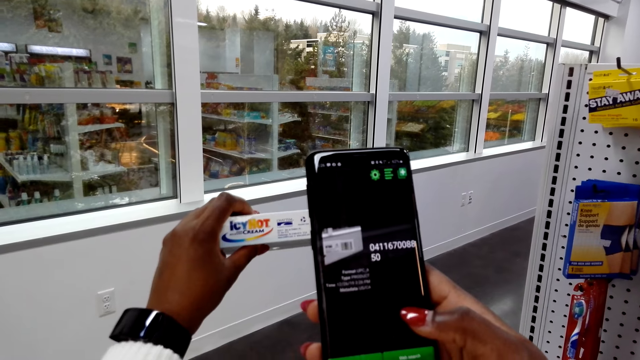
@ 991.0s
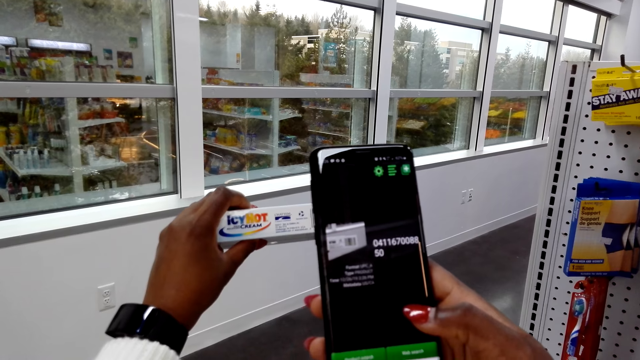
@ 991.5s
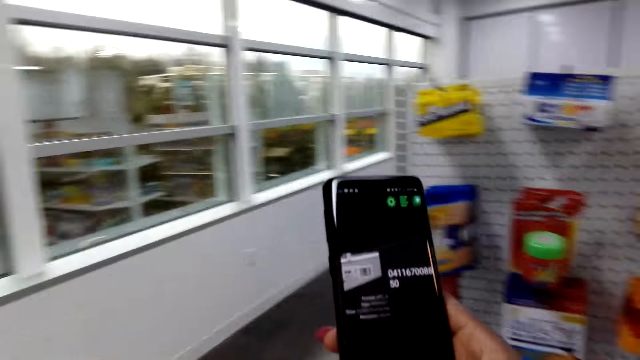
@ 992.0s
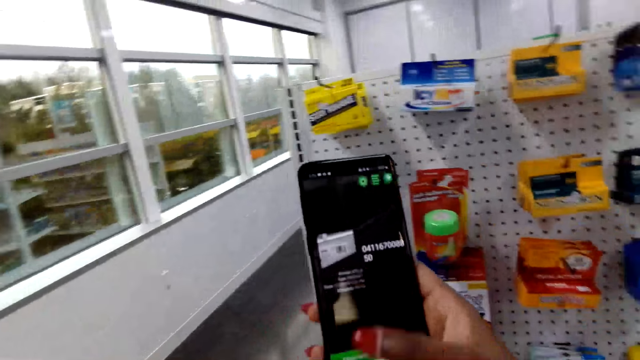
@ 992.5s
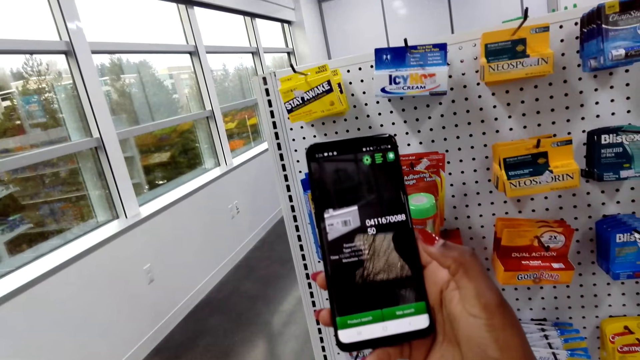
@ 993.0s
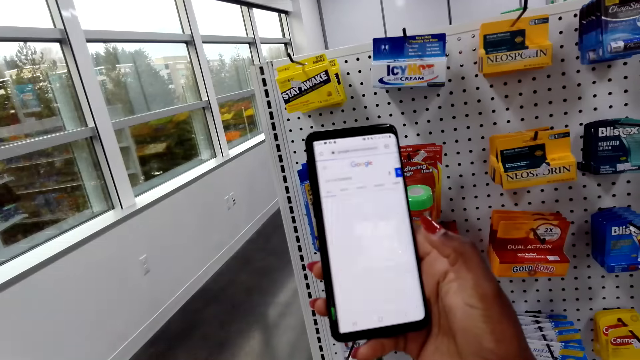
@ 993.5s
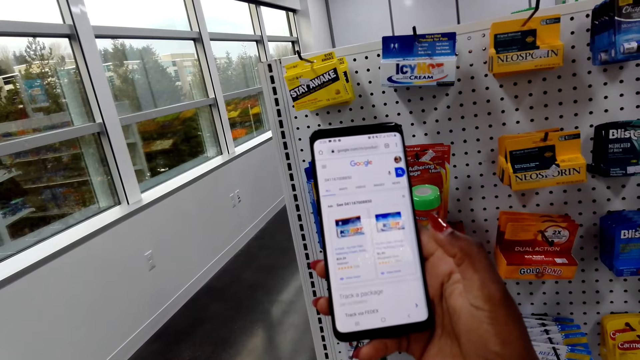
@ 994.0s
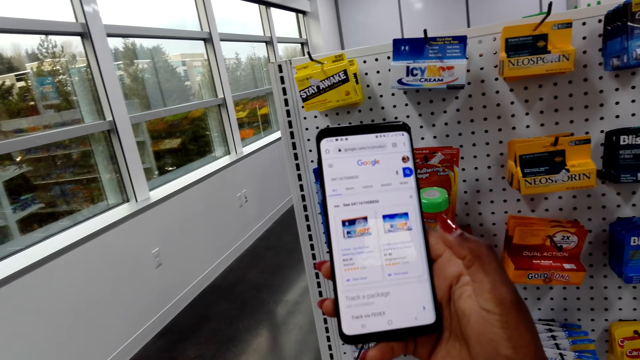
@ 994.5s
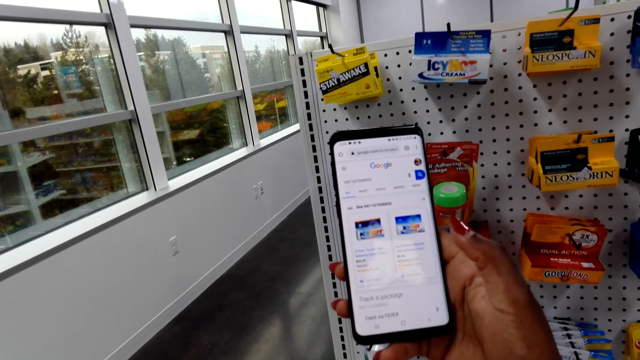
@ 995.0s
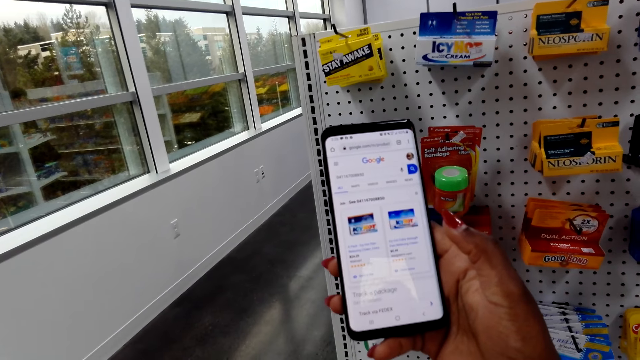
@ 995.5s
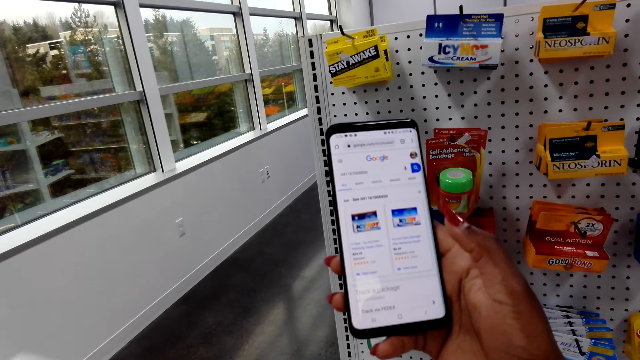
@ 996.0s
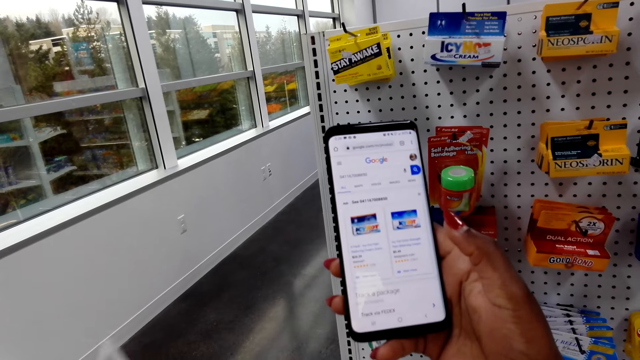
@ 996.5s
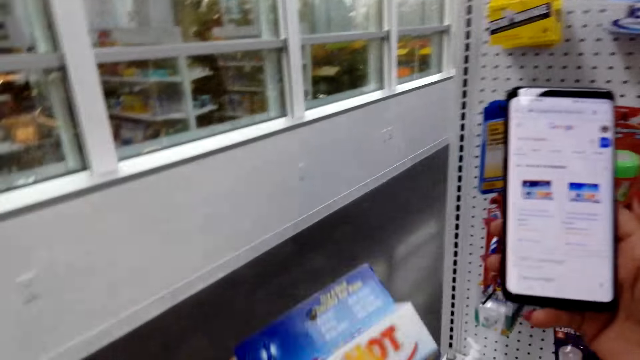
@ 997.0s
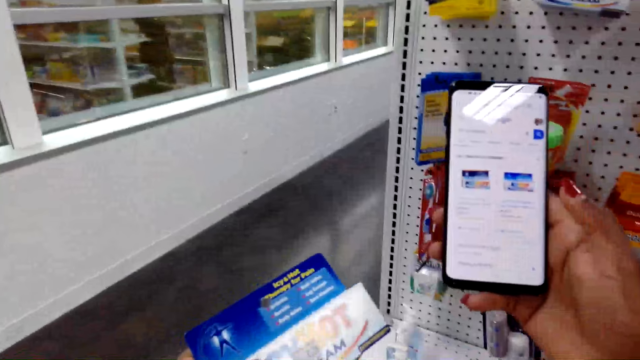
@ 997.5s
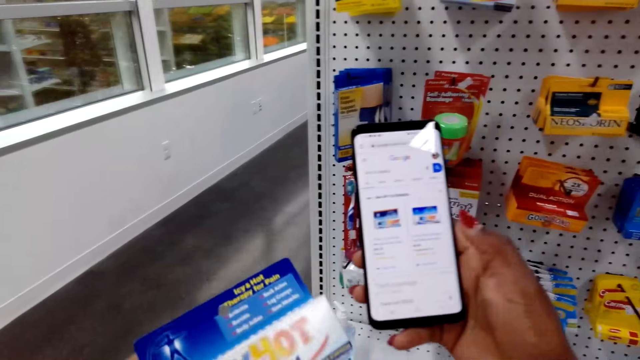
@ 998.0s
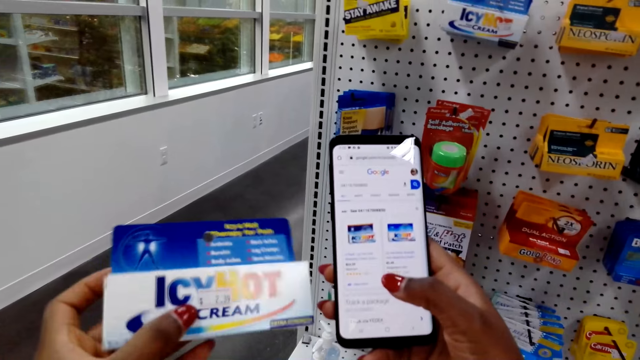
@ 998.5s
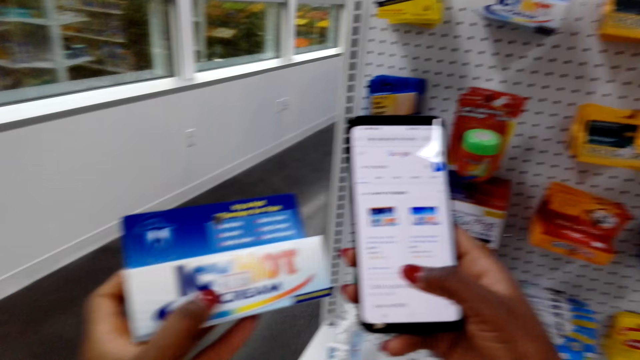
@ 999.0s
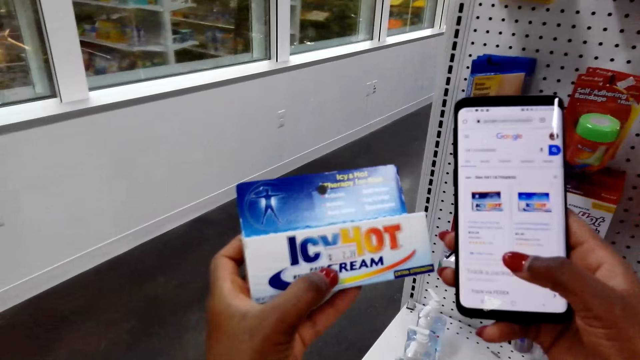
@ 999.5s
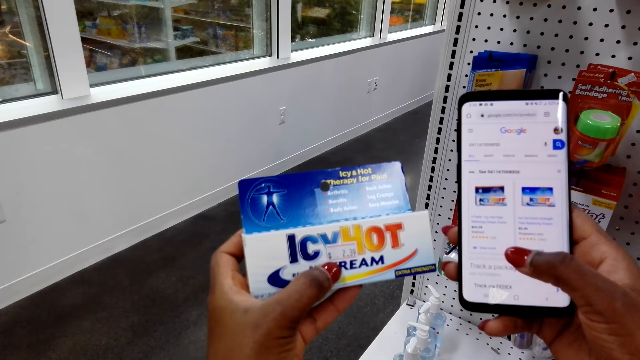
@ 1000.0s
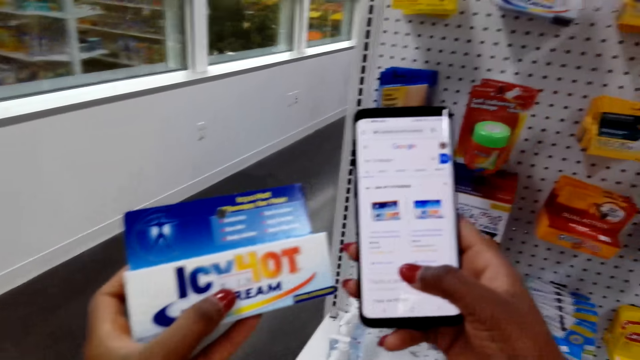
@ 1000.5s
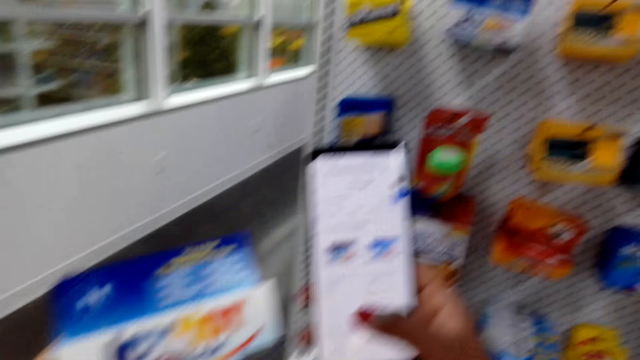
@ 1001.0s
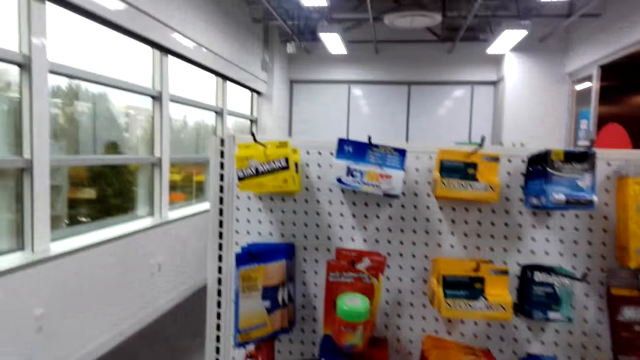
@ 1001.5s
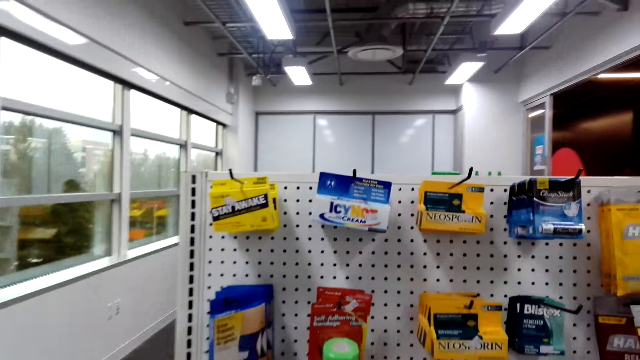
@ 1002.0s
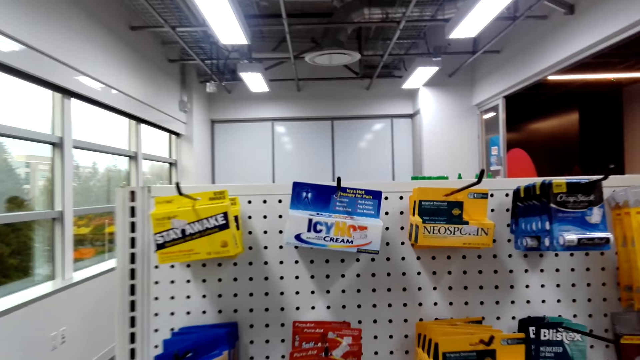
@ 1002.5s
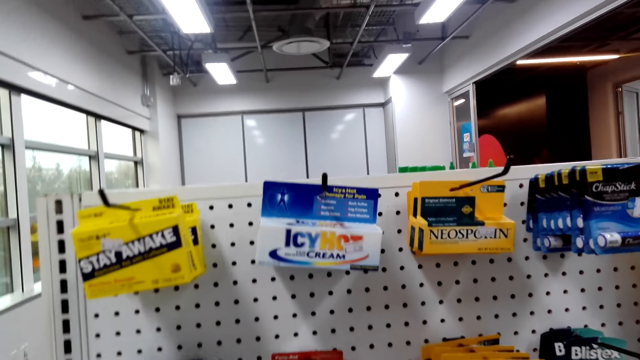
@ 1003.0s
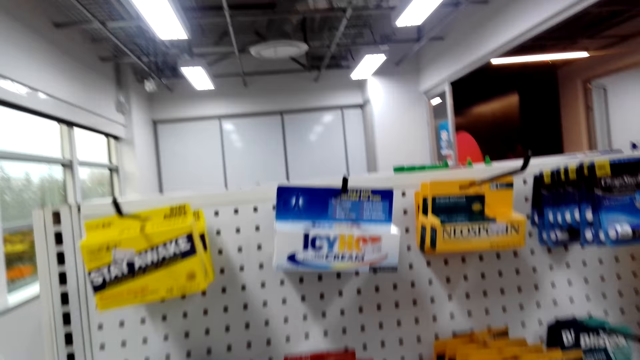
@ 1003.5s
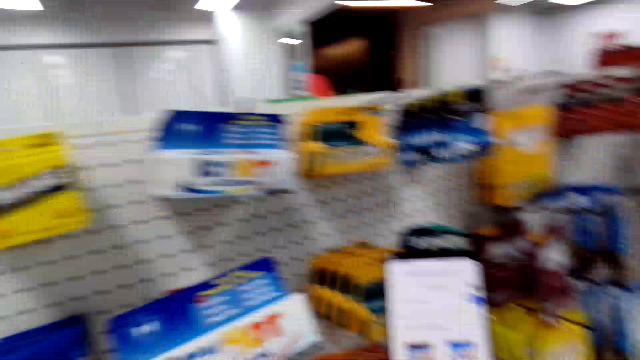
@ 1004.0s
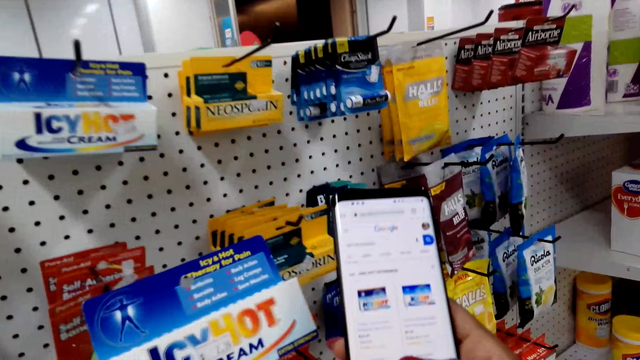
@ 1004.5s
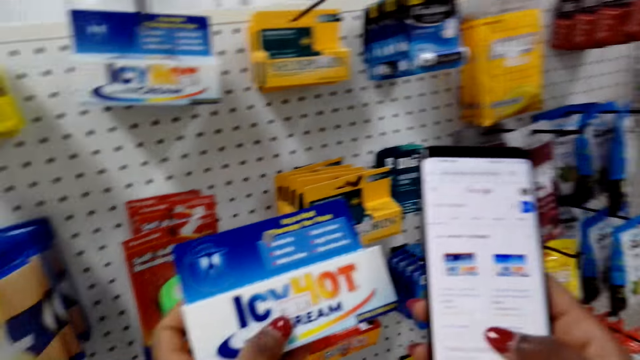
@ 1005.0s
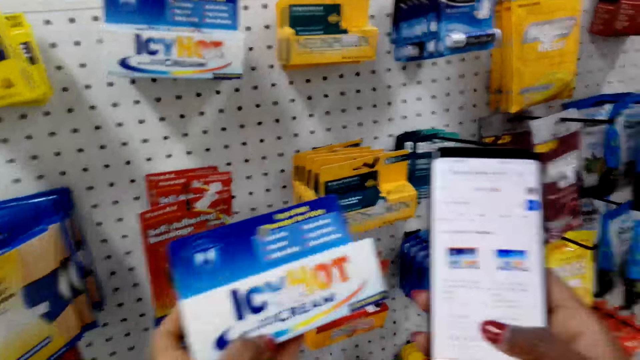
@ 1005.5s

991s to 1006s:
The camera wearer uses the phone. They look at the phone. They look at the relieving cream. They move around.

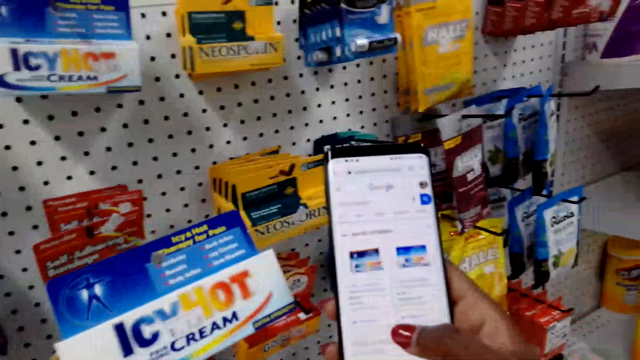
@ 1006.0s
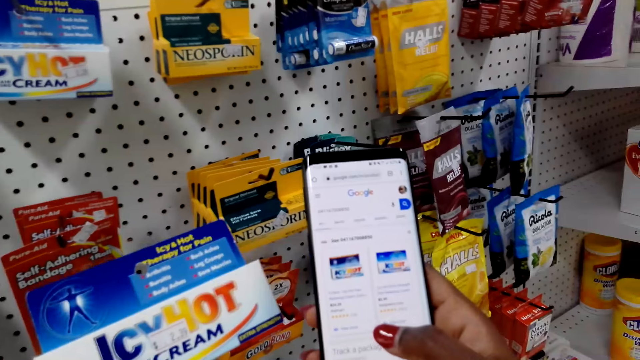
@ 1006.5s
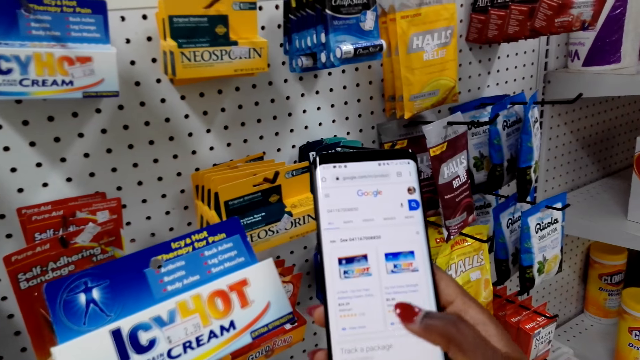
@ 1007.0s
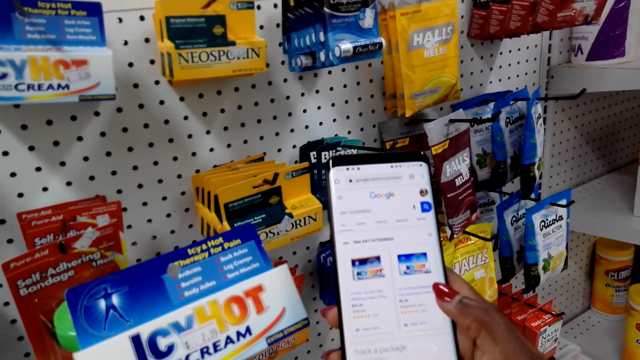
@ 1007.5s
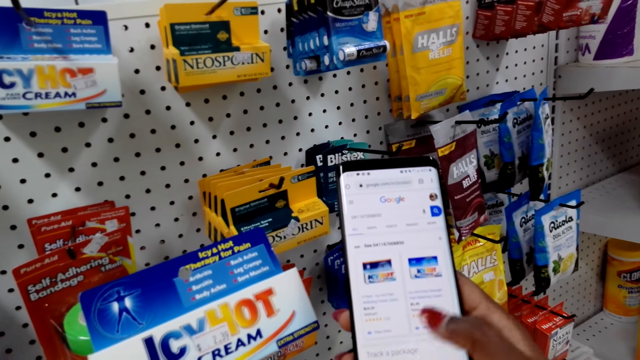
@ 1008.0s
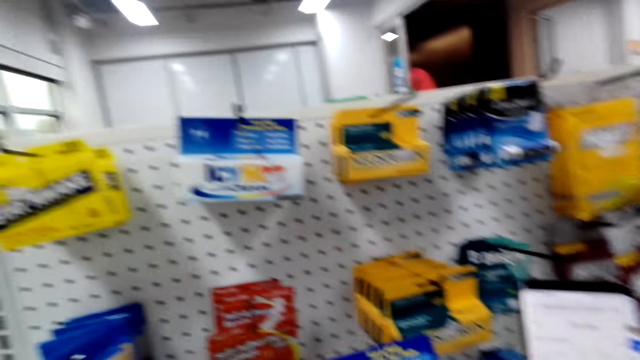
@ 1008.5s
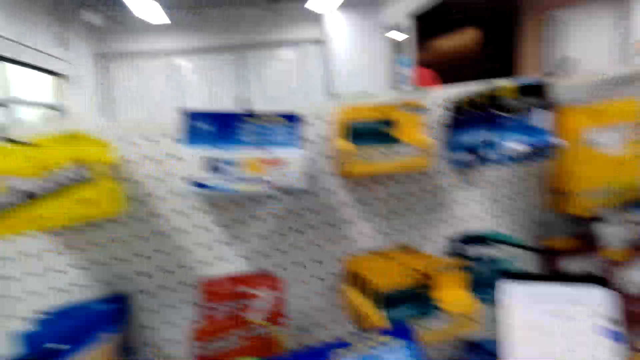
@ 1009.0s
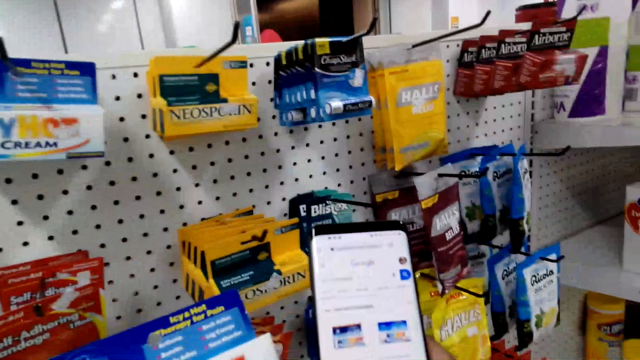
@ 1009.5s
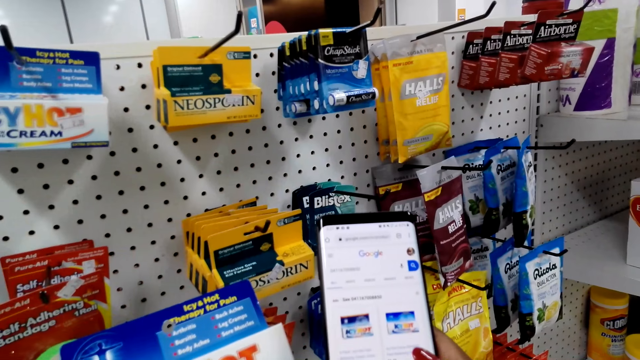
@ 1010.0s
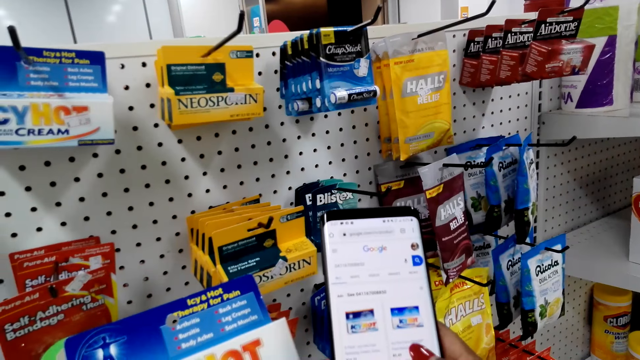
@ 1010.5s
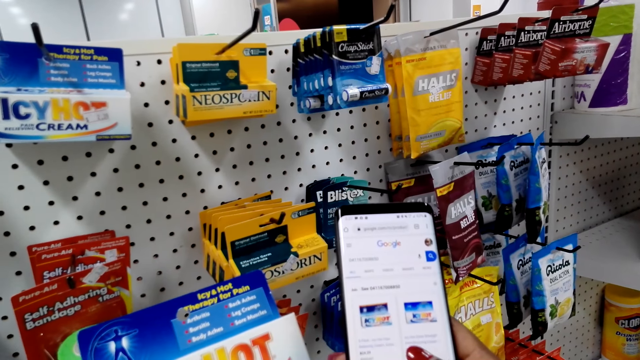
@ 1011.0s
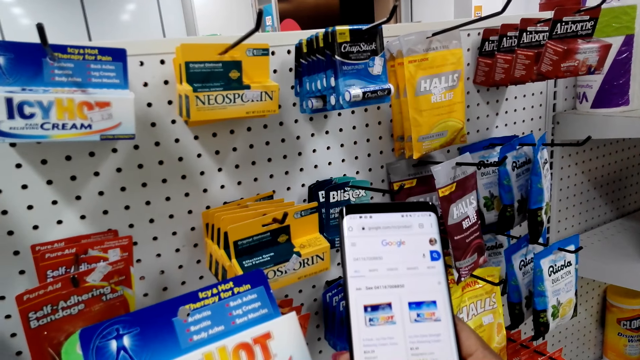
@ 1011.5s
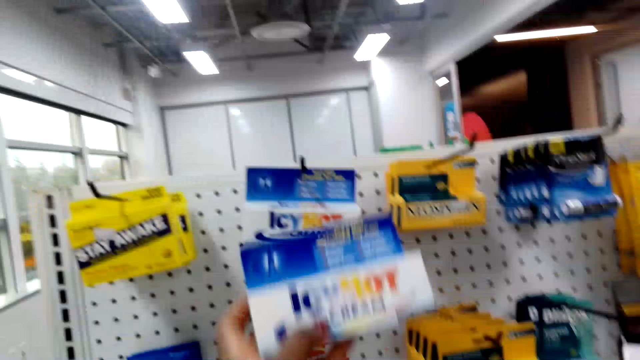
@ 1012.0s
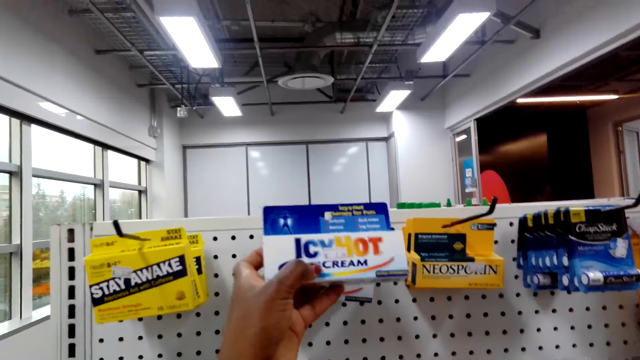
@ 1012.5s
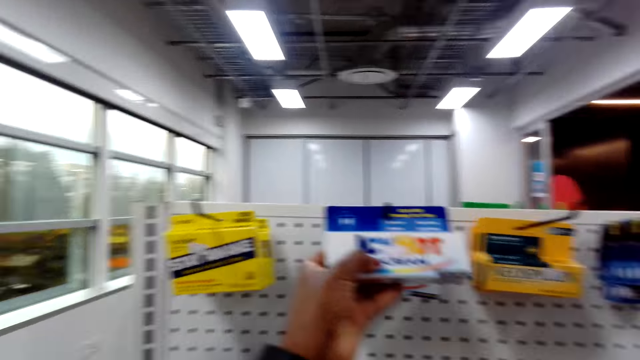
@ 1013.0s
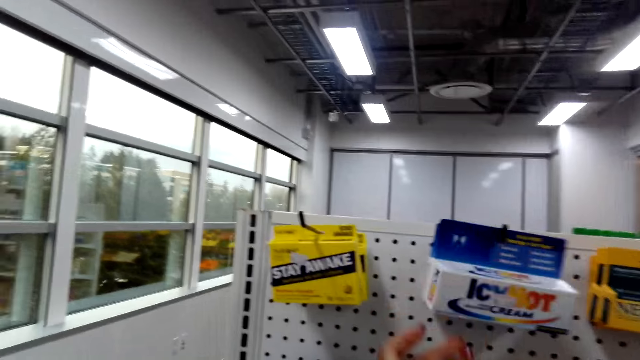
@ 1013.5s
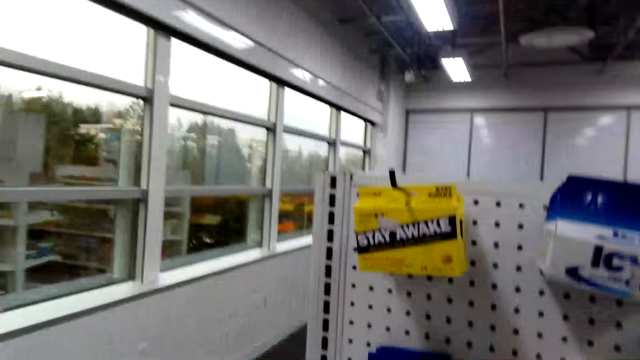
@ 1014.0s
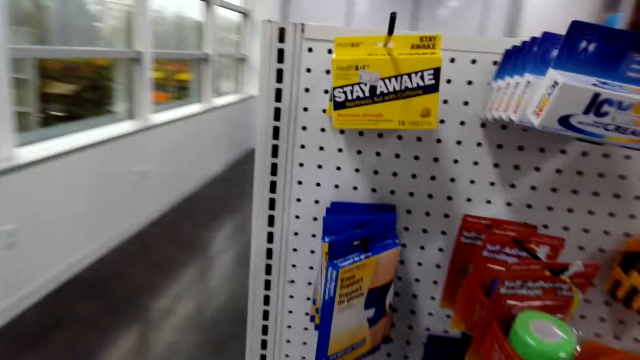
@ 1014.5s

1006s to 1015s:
The camera wearer uses the phone. They look around and put down the relieving cream.
